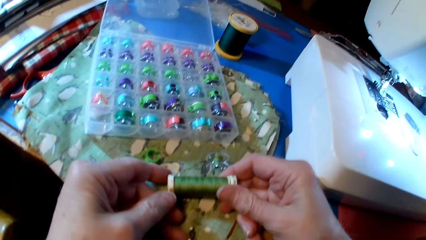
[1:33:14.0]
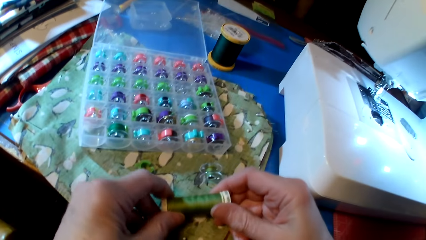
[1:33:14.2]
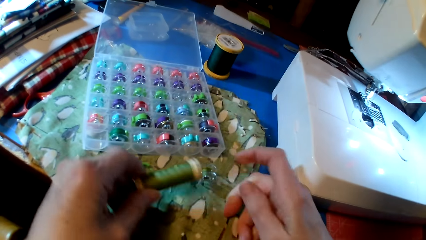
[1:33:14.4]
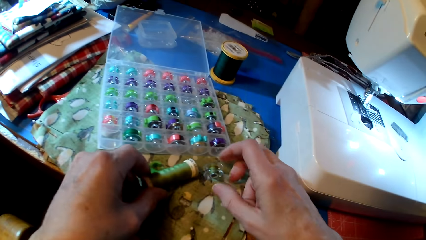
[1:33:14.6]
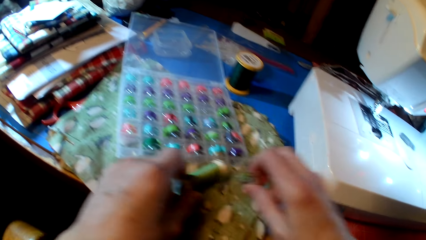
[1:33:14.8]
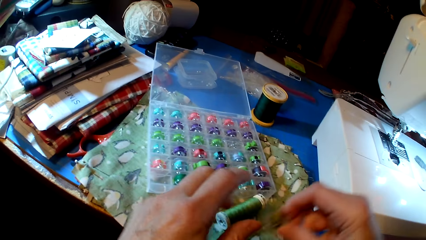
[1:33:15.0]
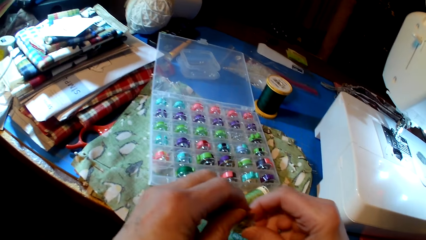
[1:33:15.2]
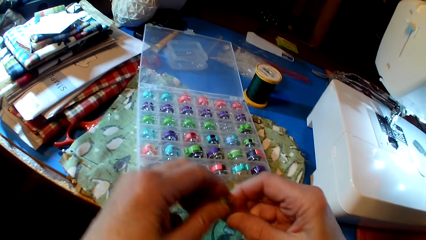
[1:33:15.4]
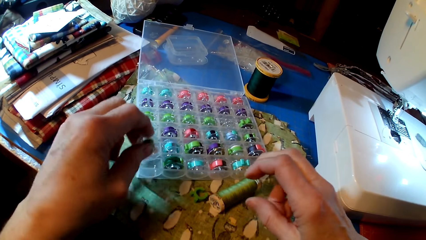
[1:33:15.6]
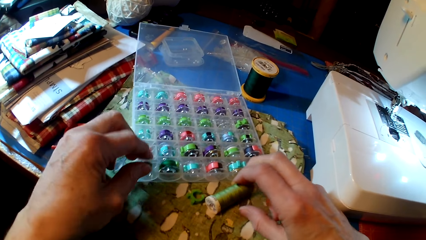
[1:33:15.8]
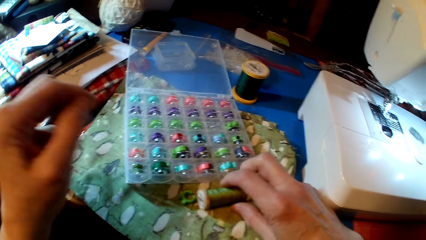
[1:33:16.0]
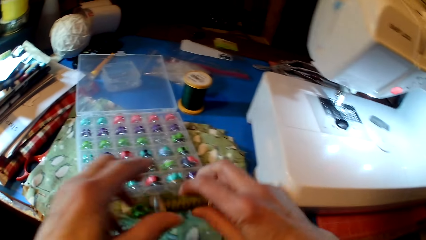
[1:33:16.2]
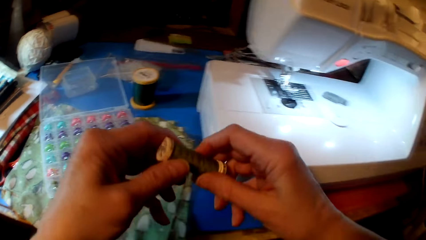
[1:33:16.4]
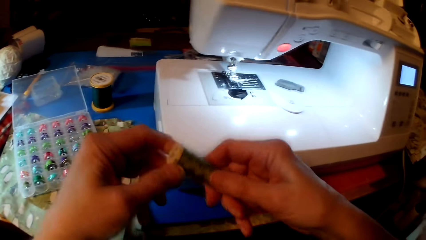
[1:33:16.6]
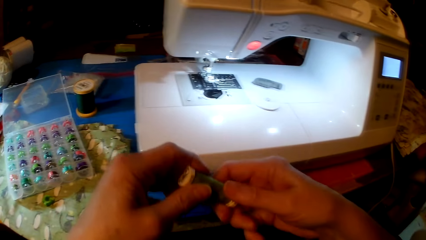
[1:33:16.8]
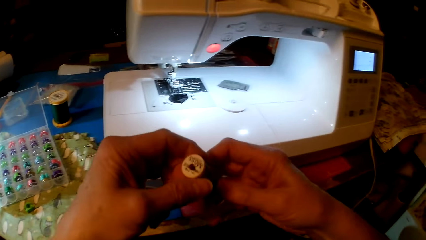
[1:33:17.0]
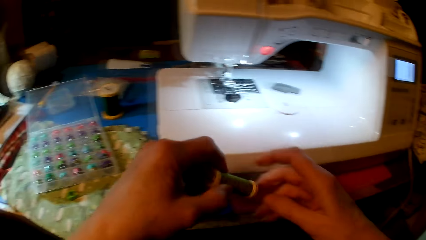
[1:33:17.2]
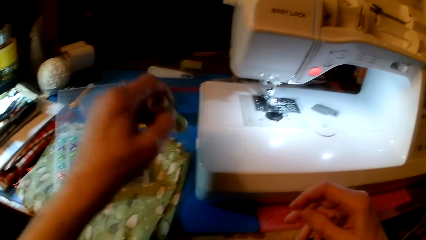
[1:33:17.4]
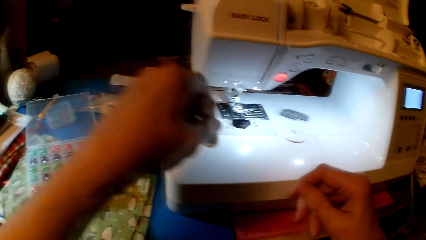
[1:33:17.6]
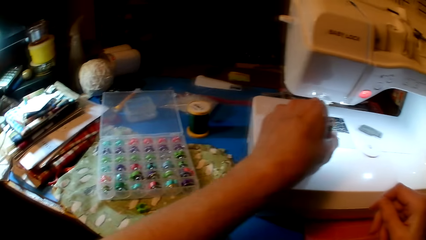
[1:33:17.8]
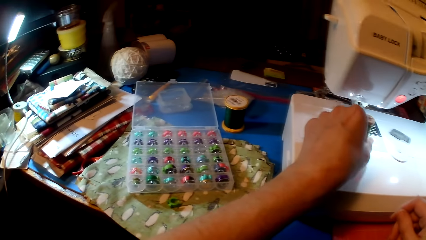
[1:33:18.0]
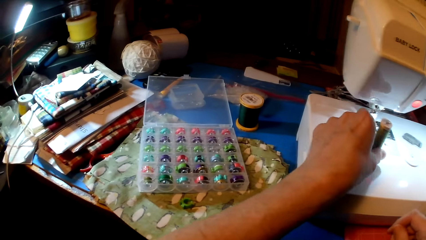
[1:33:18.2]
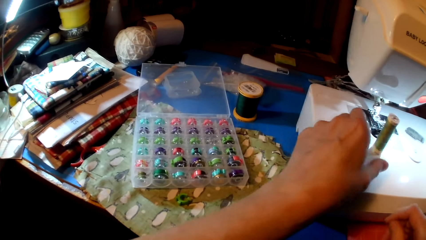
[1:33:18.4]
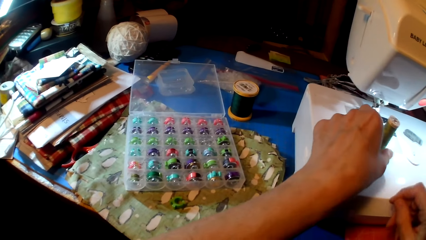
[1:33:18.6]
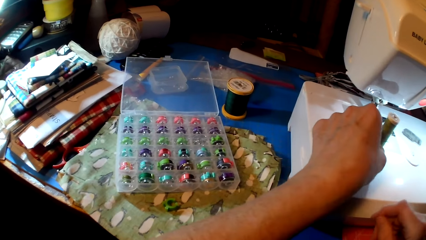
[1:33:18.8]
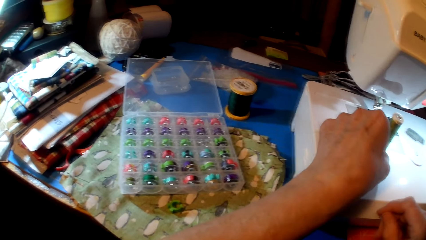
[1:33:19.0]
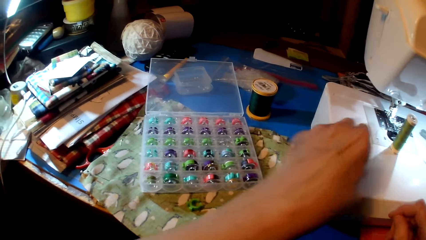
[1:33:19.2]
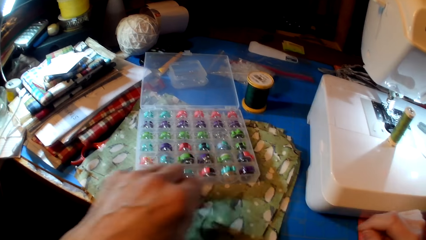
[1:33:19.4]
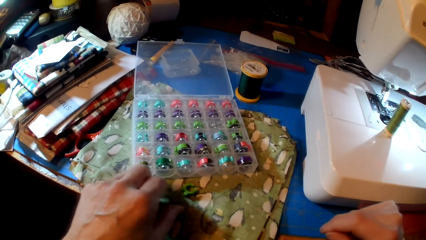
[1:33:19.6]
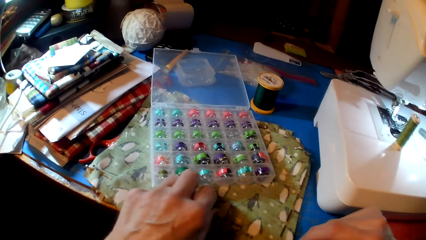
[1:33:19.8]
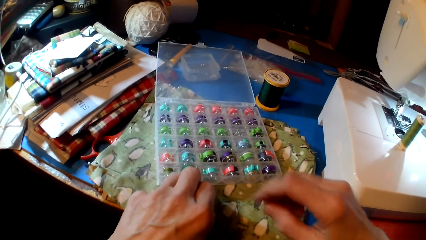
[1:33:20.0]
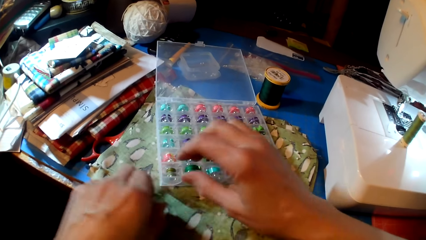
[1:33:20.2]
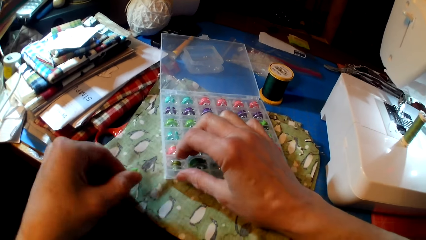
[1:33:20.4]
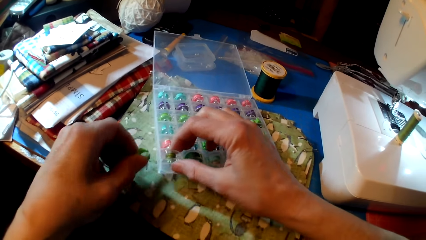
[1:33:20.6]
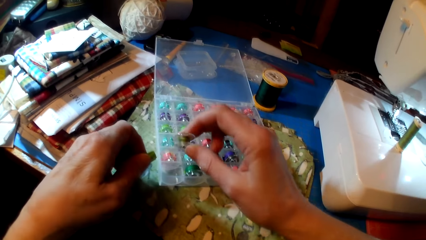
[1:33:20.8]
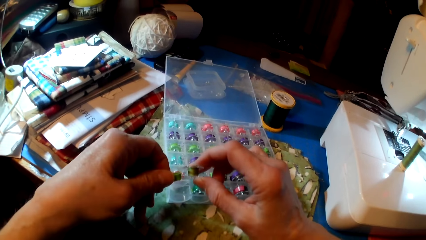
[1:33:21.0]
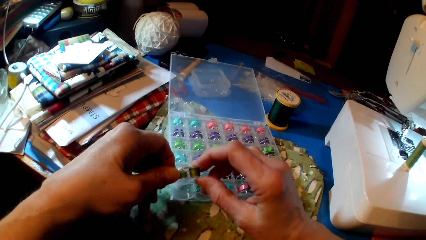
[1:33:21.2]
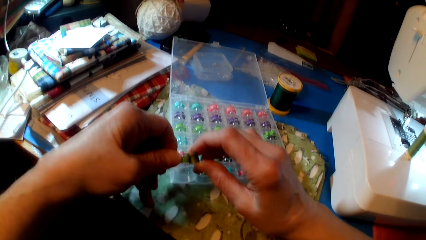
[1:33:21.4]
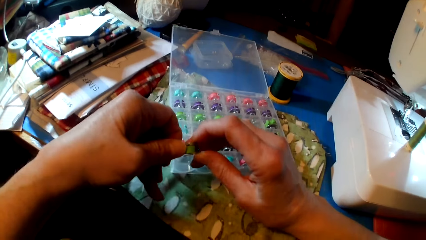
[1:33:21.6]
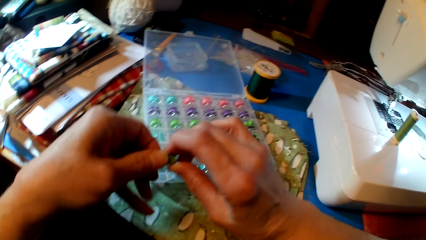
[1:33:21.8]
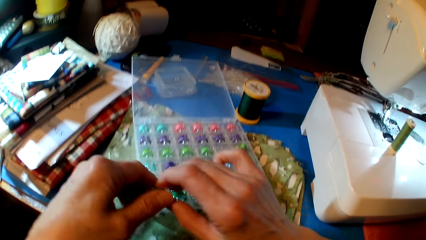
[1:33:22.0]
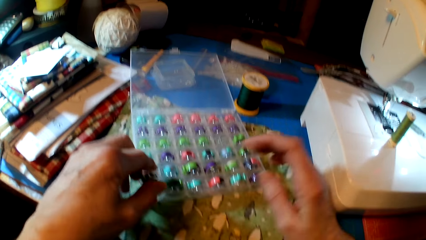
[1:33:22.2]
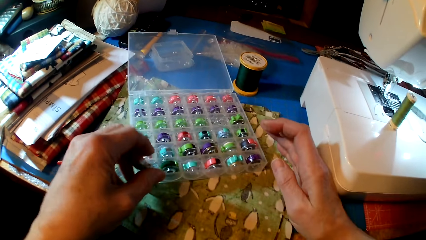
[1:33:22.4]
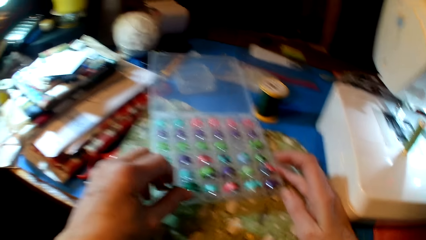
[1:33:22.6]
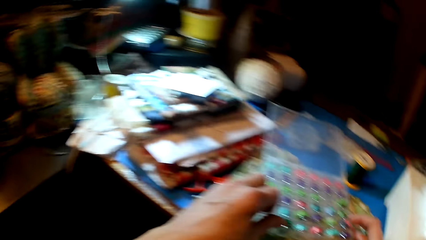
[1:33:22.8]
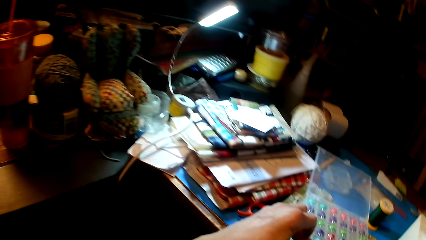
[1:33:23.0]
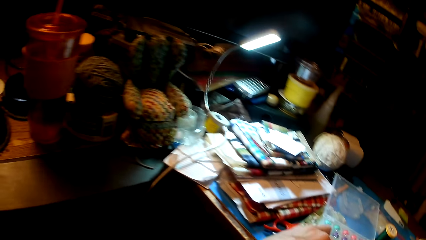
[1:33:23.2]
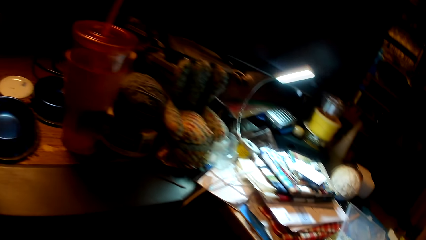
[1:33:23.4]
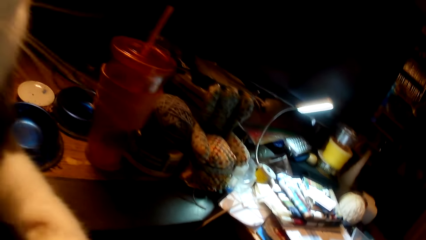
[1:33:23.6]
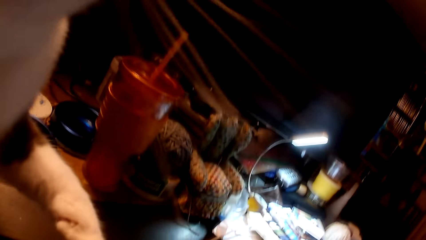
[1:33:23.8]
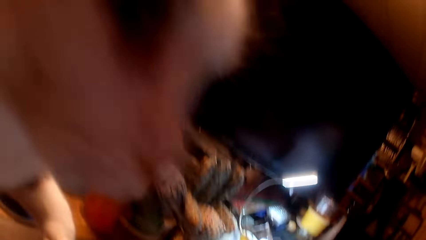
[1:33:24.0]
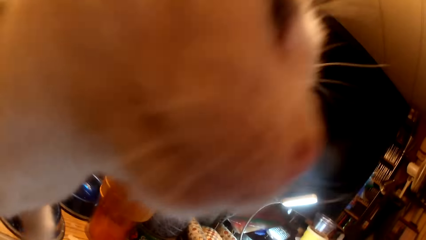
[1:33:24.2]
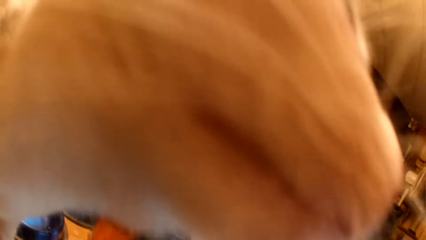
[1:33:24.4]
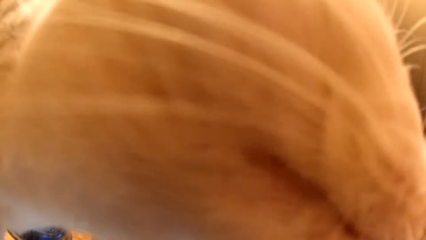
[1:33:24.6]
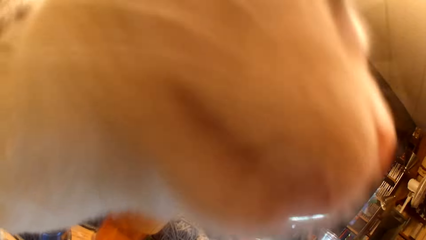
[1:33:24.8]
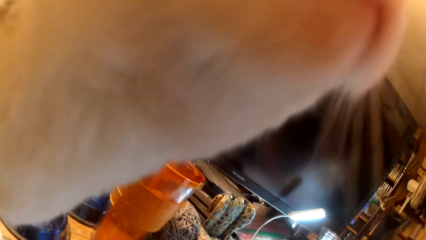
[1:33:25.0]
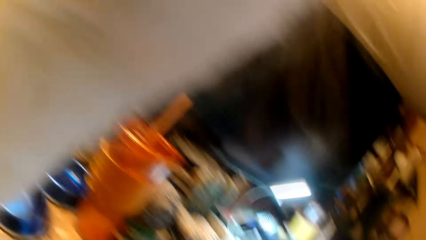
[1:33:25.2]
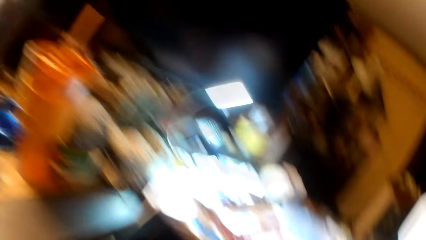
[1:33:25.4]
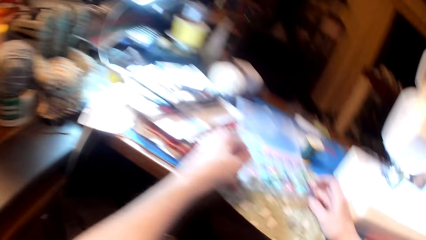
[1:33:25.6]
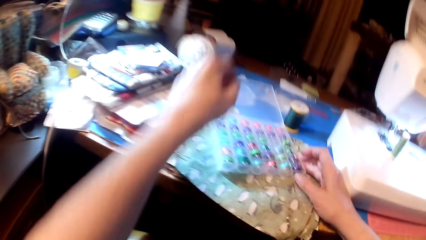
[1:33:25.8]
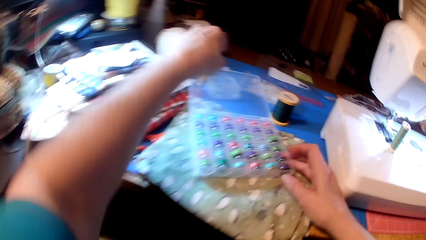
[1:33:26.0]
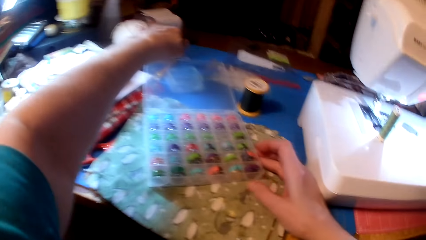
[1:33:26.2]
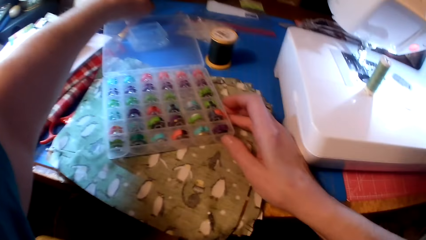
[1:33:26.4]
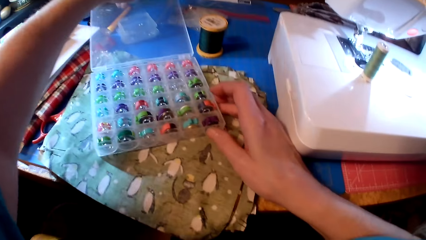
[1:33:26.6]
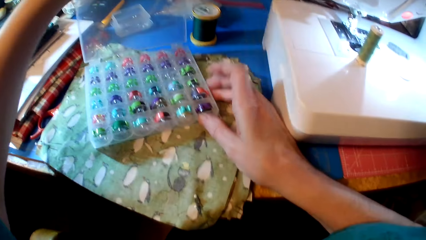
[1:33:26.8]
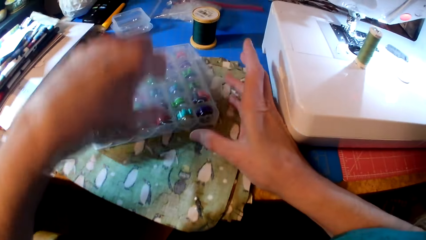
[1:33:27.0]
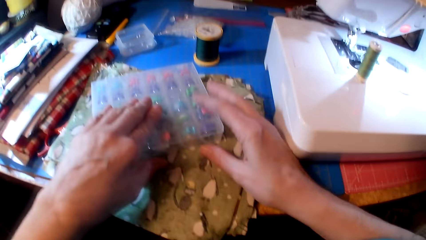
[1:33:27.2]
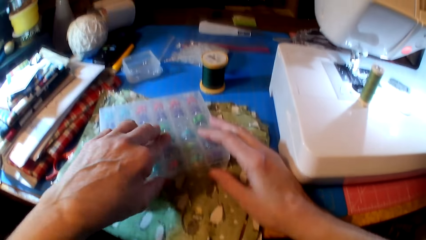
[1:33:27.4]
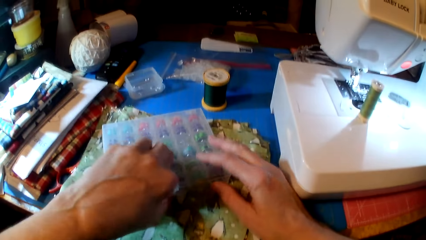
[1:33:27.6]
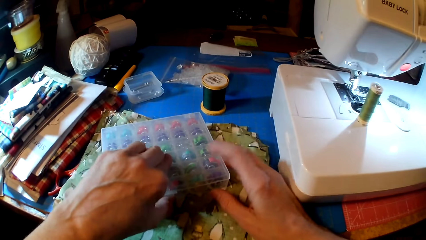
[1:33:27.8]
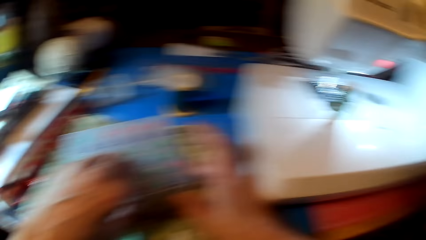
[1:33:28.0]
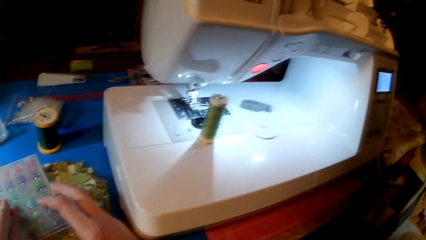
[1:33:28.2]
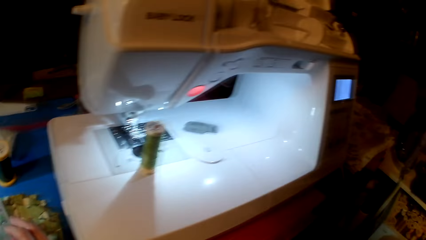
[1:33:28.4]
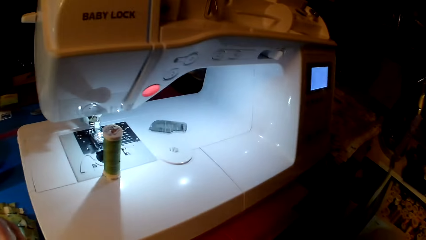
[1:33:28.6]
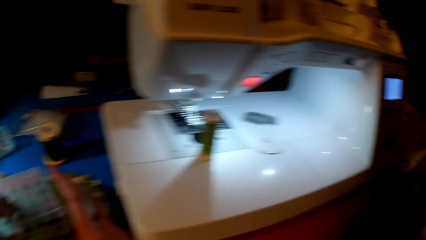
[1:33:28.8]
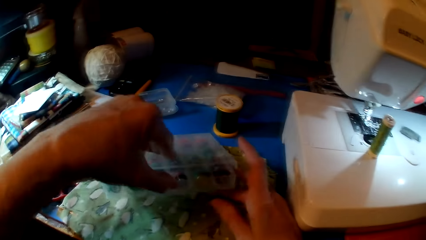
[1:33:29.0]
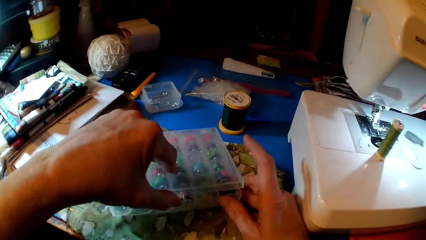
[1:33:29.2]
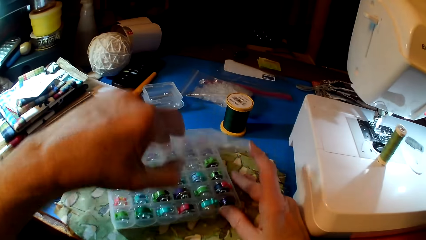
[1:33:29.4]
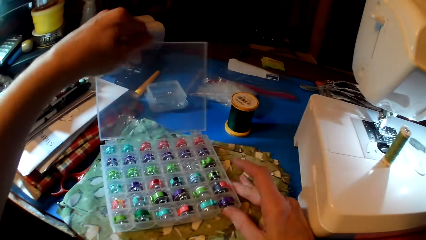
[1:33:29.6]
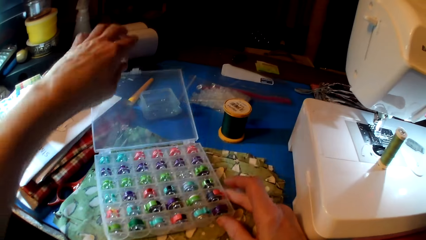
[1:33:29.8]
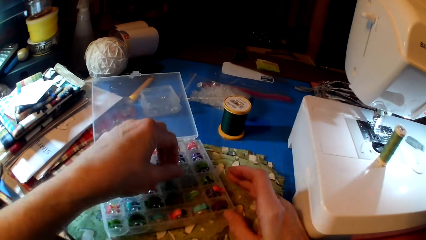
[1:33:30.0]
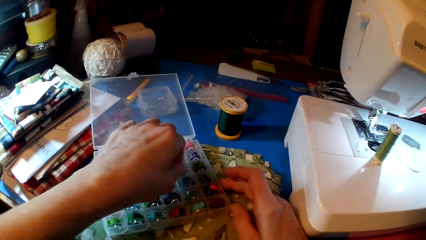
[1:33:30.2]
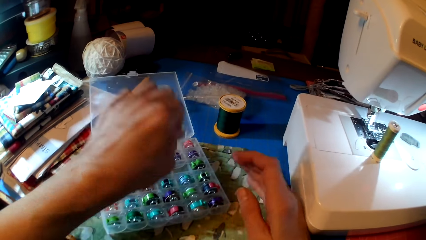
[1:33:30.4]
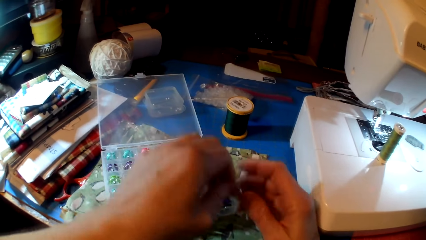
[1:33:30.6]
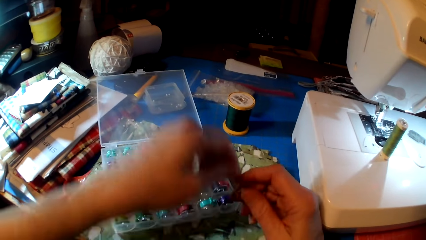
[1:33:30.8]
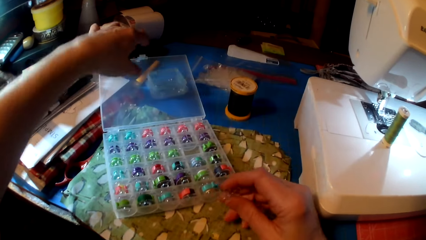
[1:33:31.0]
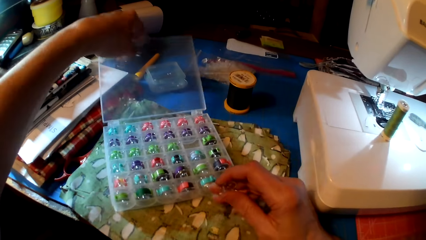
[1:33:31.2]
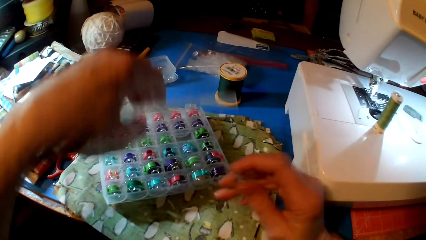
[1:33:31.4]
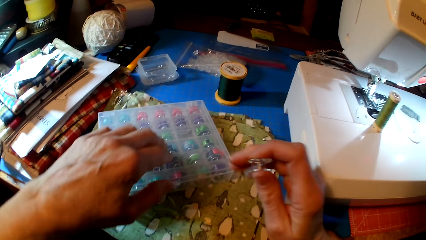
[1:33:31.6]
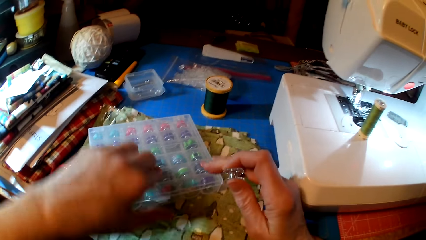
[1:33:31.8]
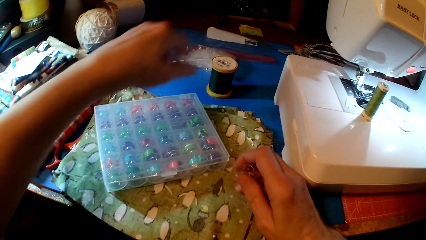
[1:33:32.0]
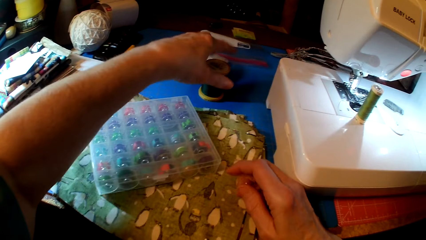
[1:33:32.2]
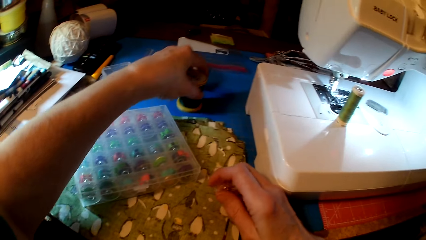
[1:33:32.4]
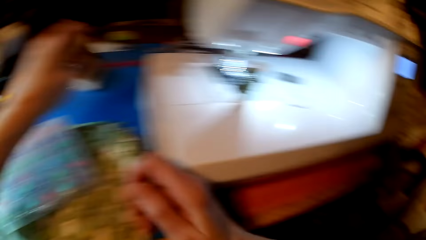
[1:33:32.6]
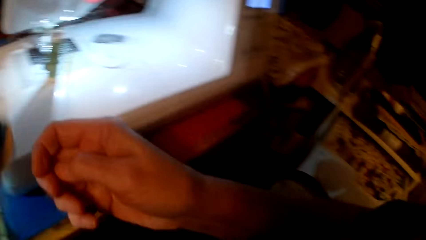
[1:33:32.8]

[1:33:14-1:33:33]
The camera wearer holds the thread. They pick a bobbin, look at the thread, and pick a hand pole cover plate. They pick a thread and hold the thread. They put the thread on the sewing machine. They pick the bobbin. They pick the hand pole cover plate. They close a box. They open the box. They pick the bobbin. They close the box. They pick the hand pole cover plate.
